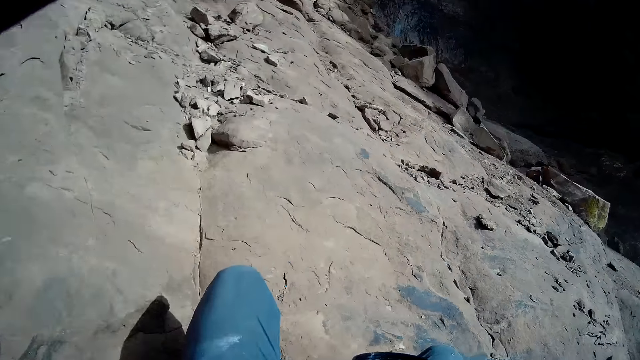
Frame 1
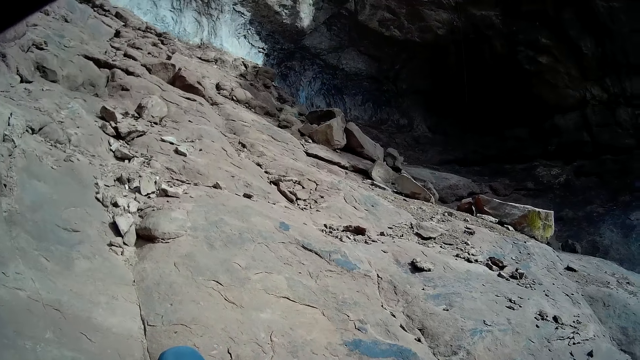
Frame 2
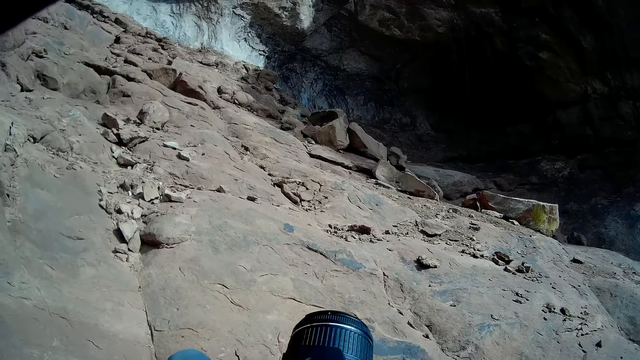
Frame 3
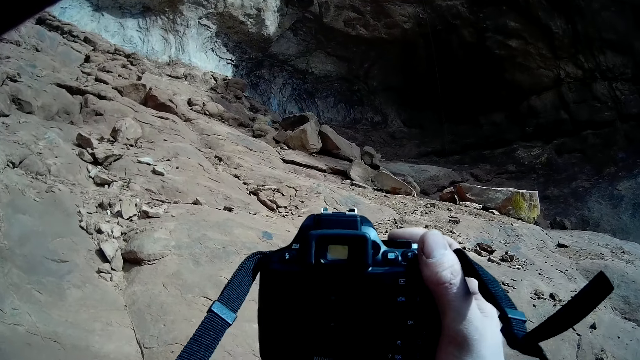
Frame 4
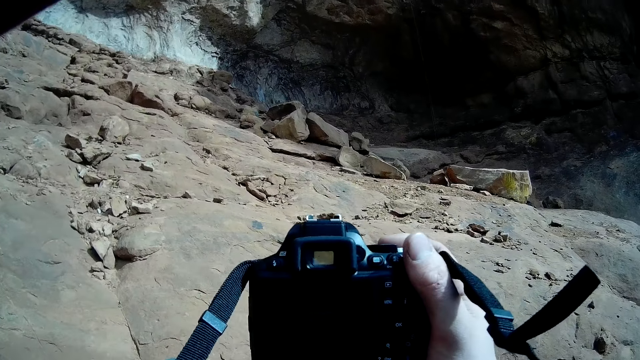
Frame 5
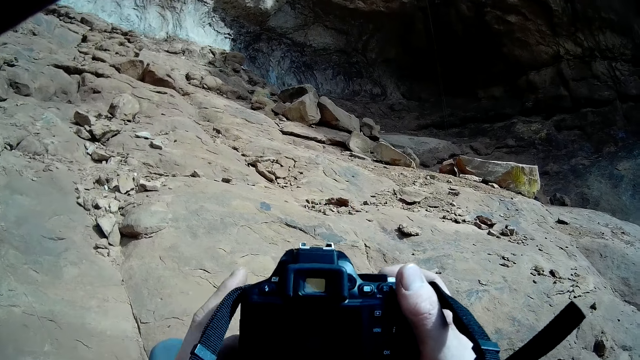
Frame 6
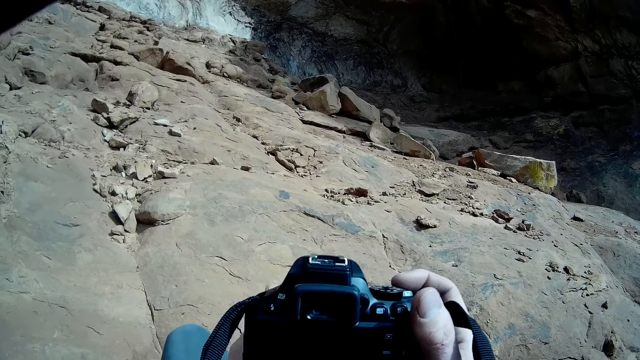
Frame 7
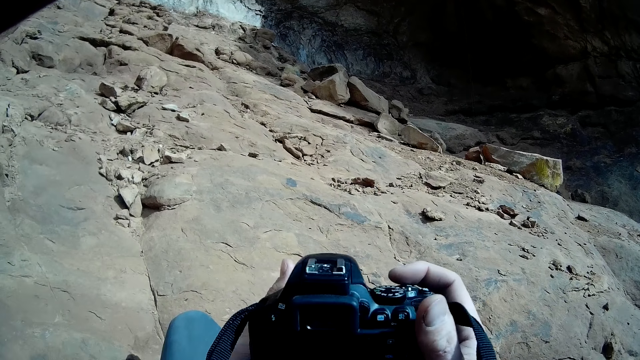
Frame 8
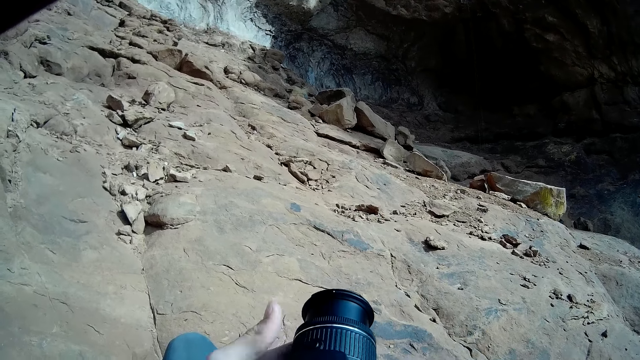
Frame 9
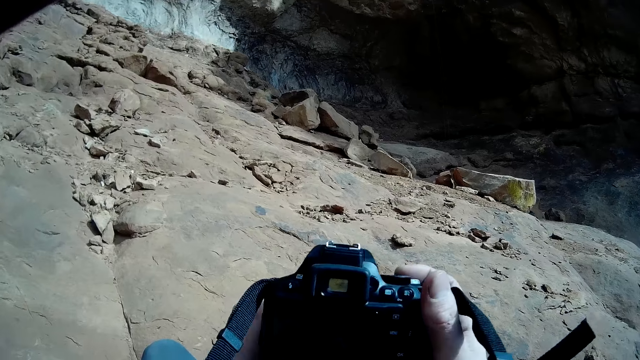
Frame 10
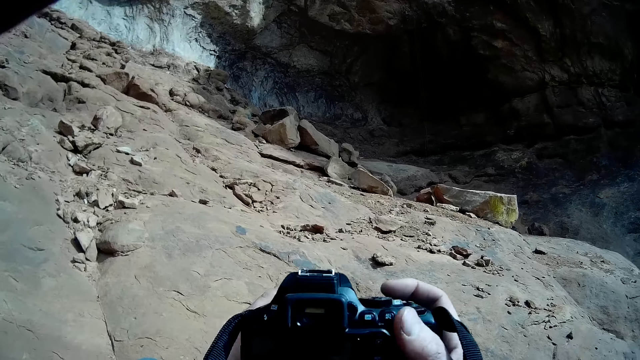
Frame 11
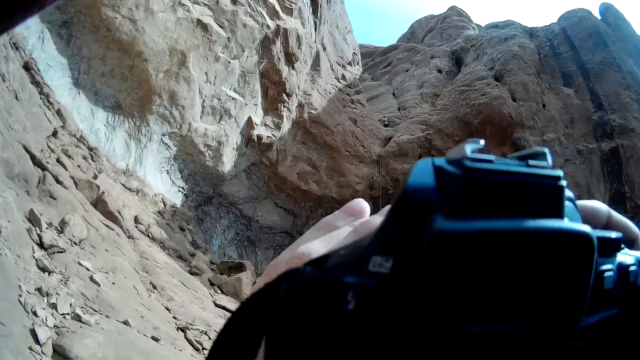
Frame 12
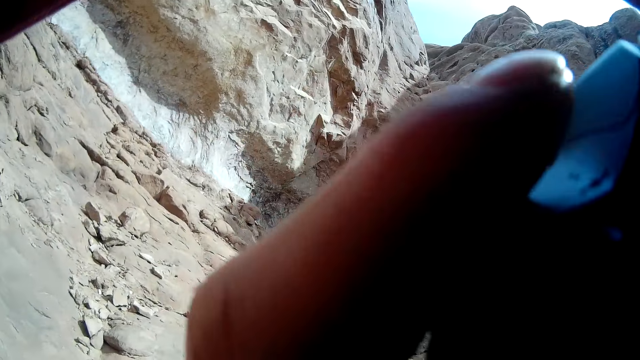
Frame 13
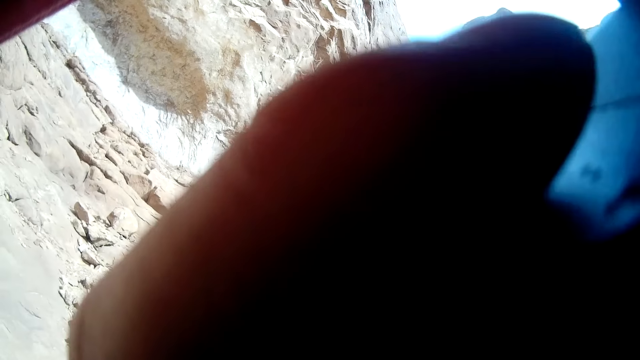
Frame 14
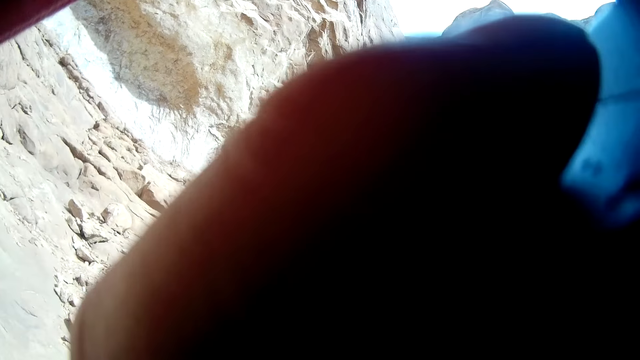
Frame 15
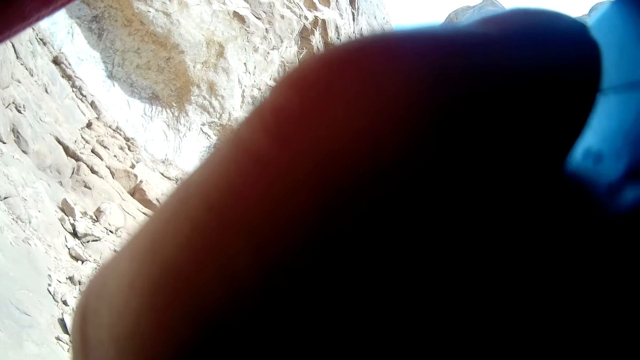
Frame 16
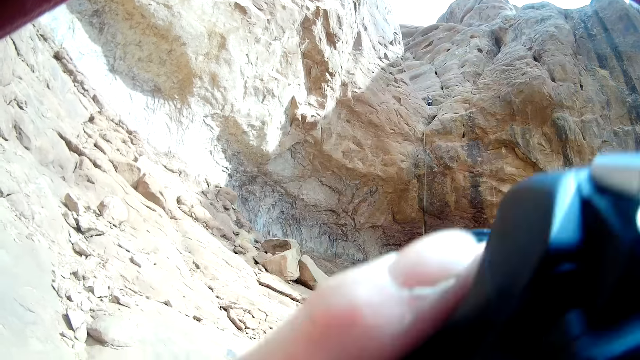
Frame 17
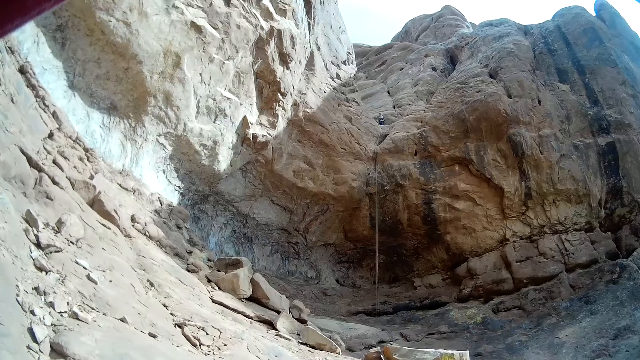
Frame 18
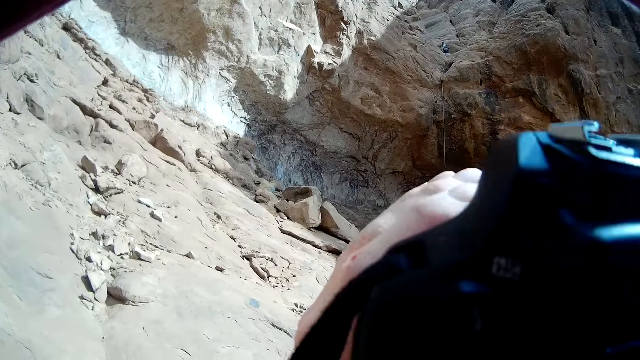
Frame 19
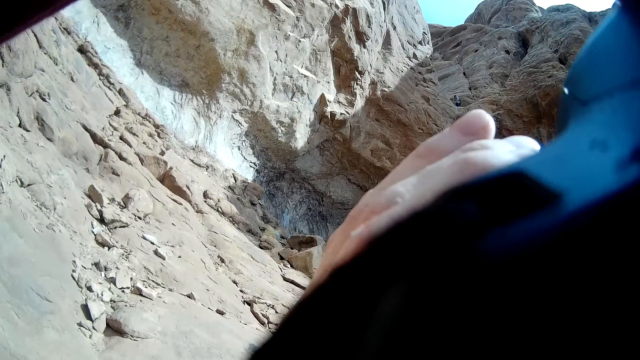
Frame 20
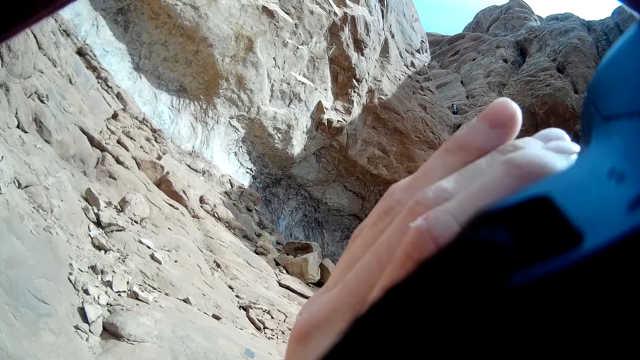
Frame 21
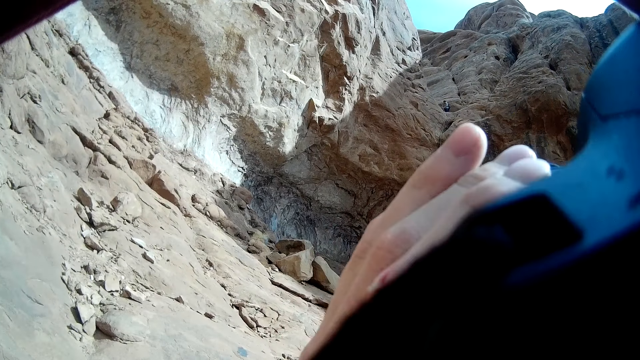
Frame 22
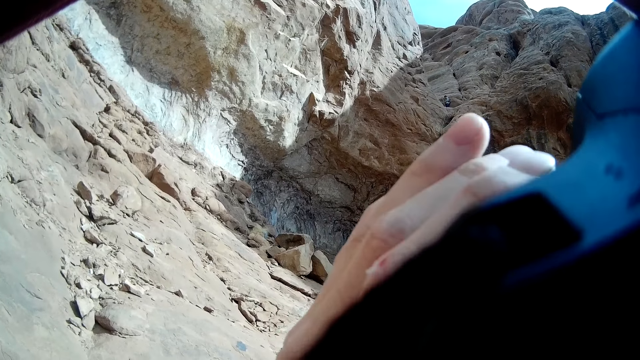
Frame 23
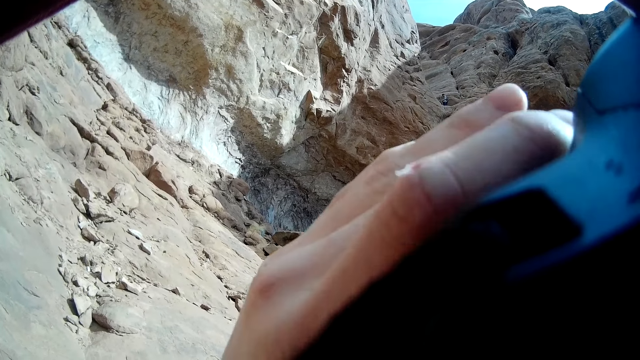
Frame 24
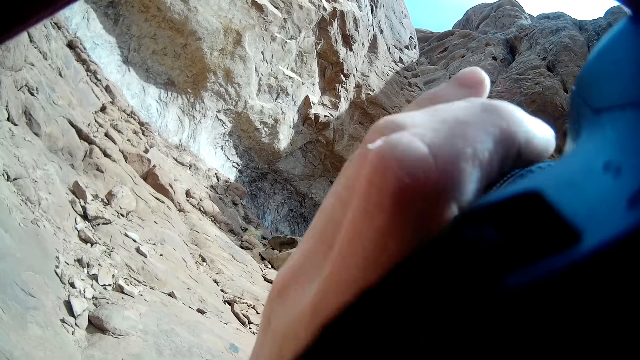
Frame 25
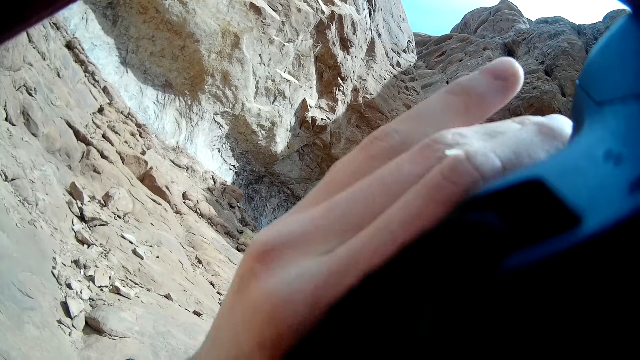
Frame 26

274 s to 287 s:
The camera wearer takes pictures with the camera. He raises the camera towards his face with his two hands. He drops the camera. He raises the camera towards his face with his two hands. He adjusts the lens of the camera with his left hand.

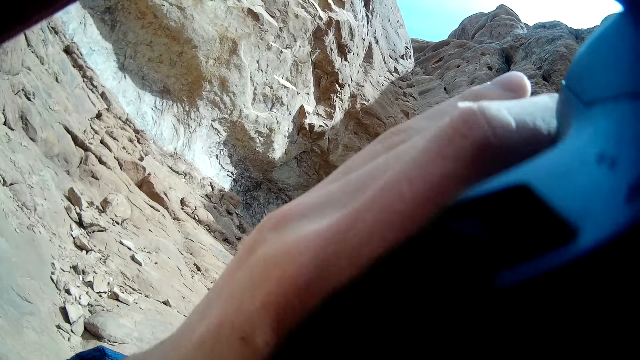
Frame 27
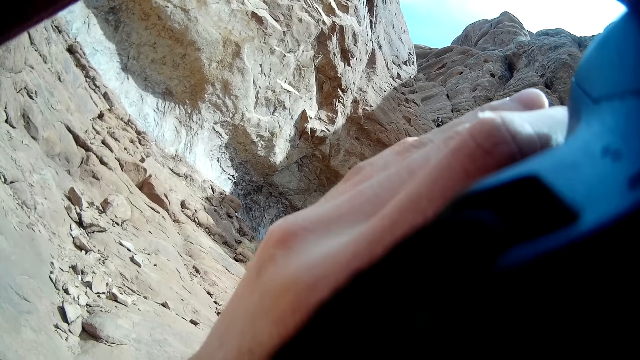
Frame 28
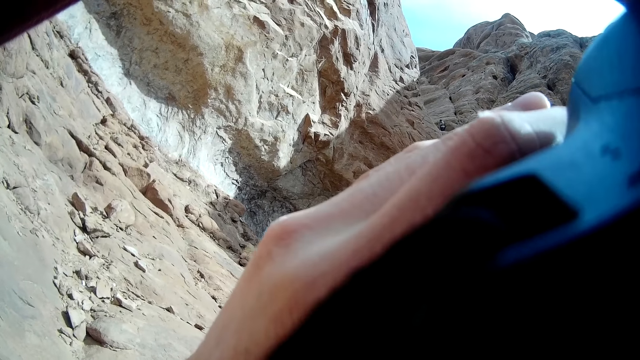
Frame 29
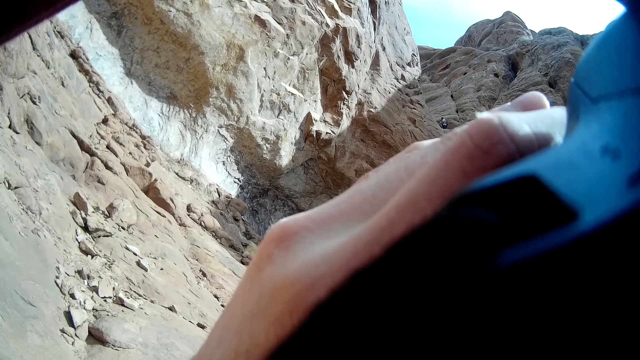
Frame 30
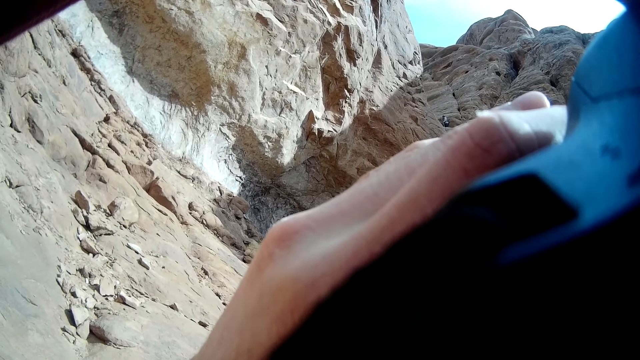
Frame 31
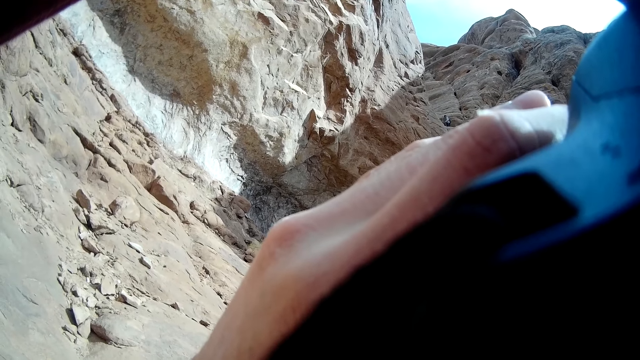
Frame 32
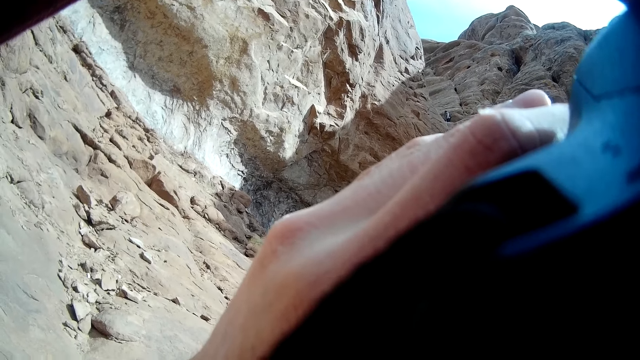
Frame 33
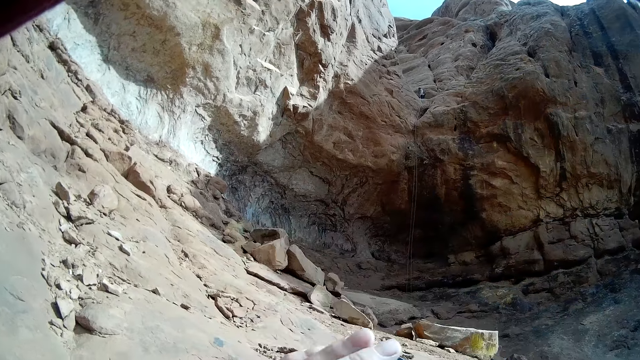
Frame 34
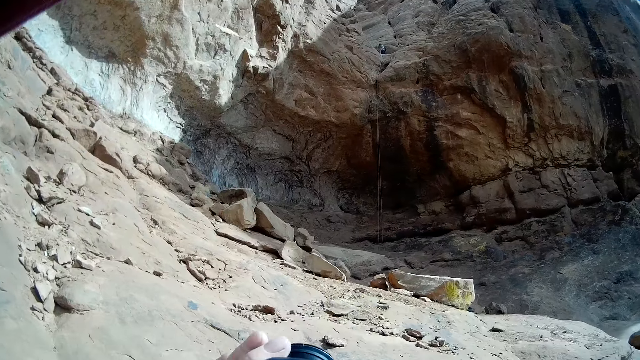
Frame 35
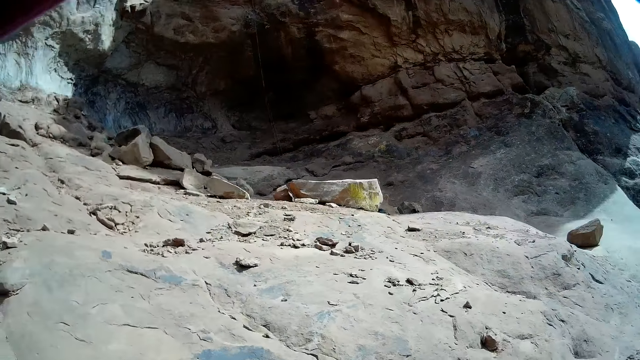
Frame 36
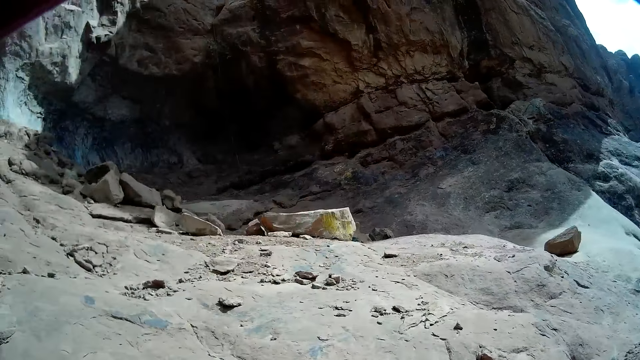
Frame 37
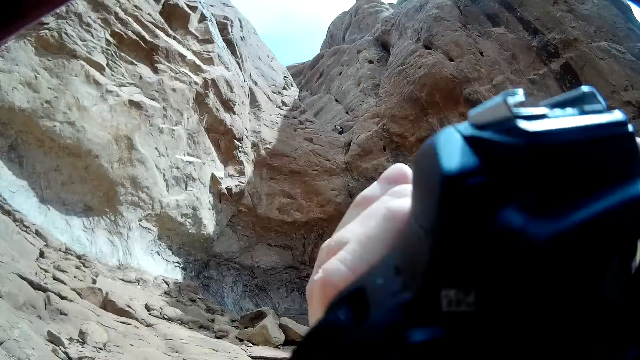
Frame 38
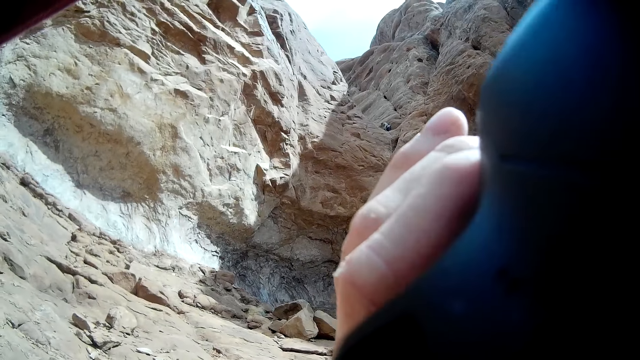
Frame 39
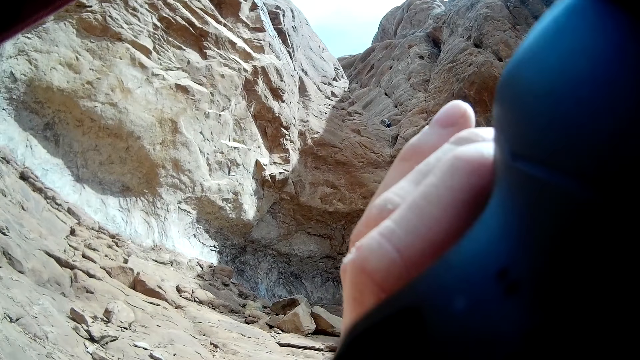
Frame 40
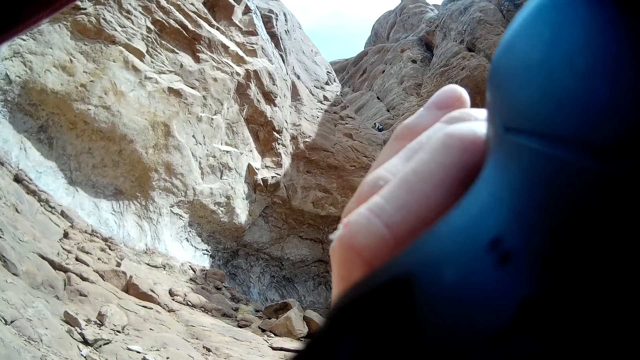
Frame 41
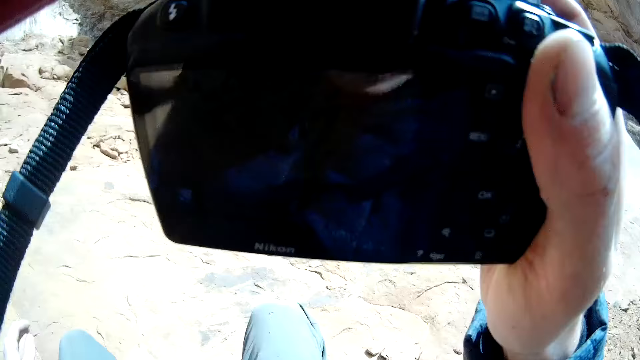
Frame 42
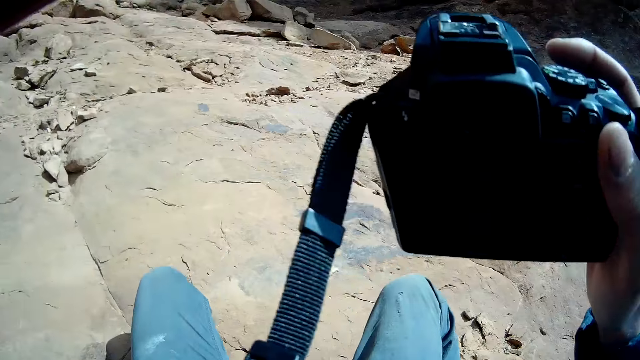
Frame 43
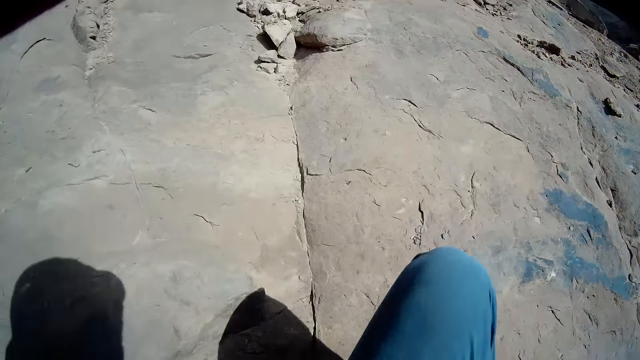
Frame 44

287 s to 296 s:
The camera wearer drops the camera. He raises the camera towards his face with his two hands. He removes his left hand from the camera.
